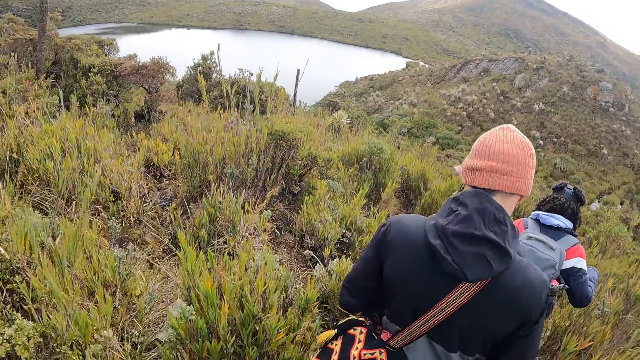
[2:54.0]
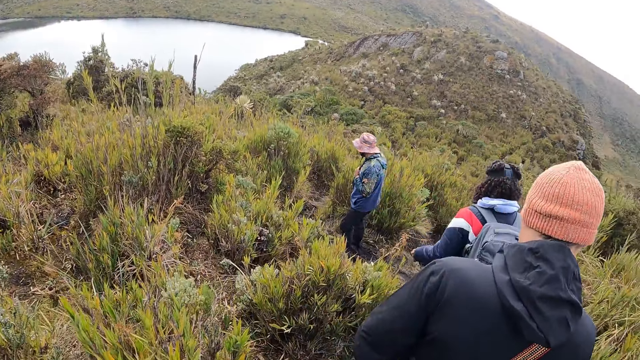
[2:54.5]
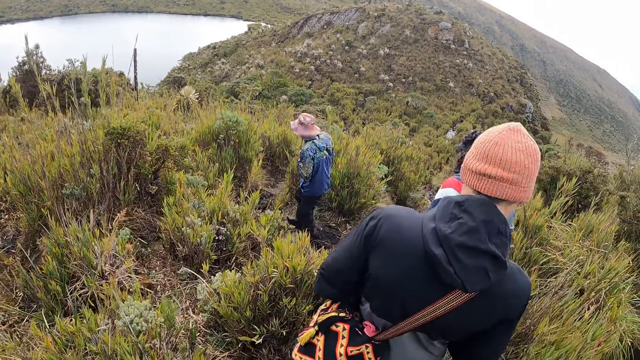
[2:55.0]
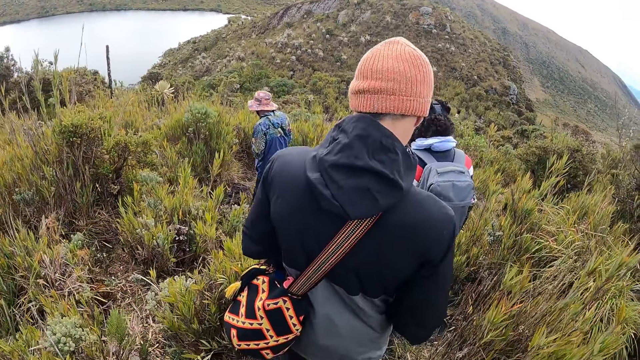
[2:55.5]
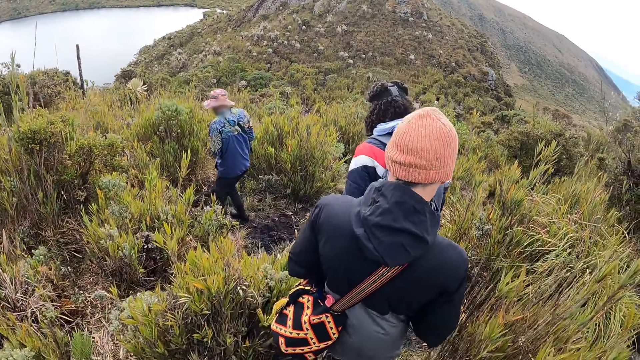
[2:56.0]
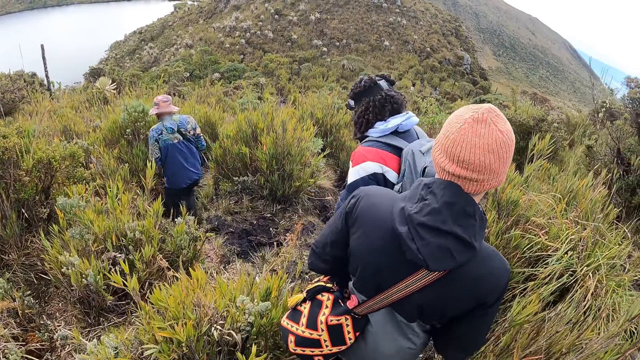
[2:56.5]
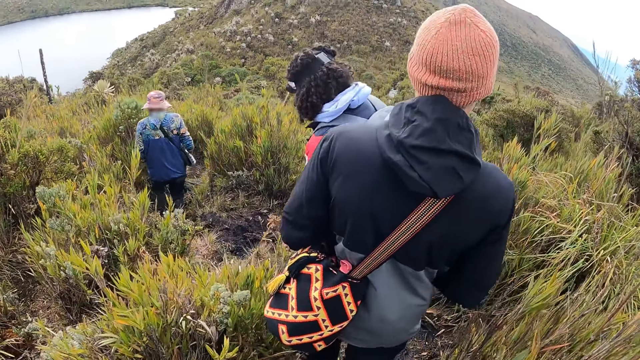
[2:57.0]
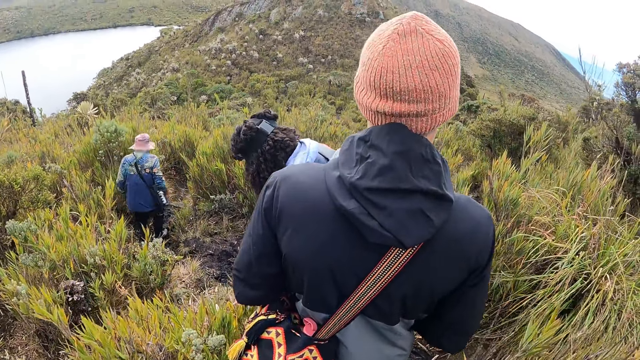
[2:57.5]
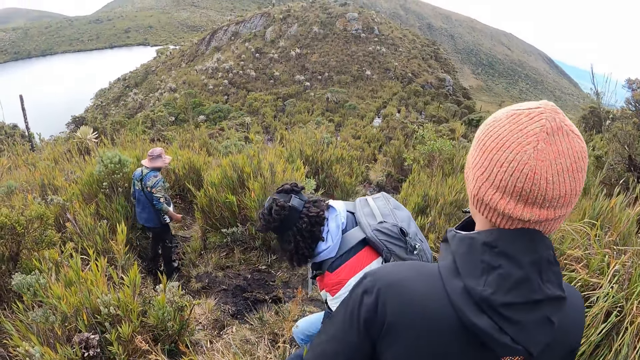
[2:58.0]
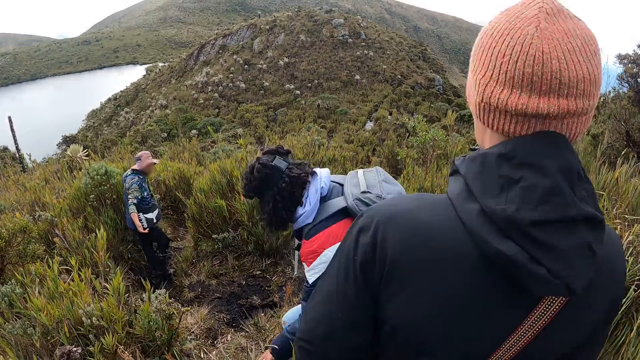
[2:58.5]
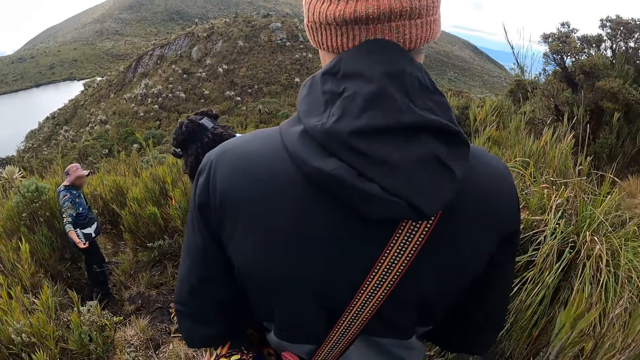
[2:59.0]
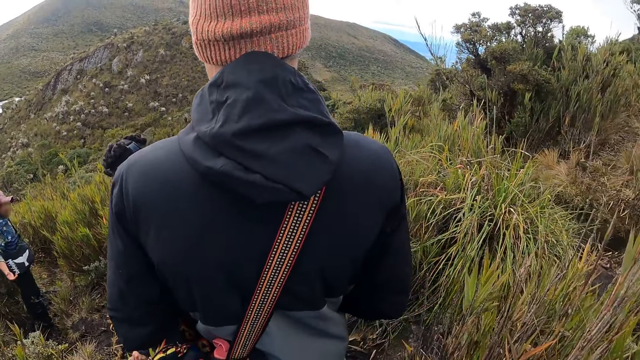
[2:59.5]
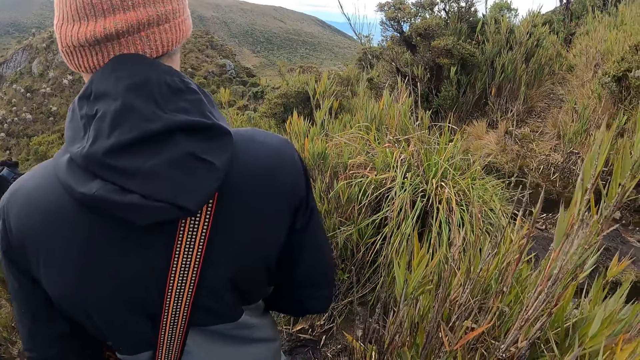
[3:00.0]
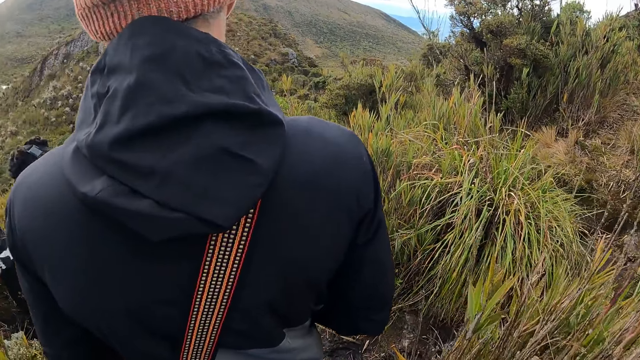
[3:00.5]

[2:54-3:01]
The man walks towards the dam.

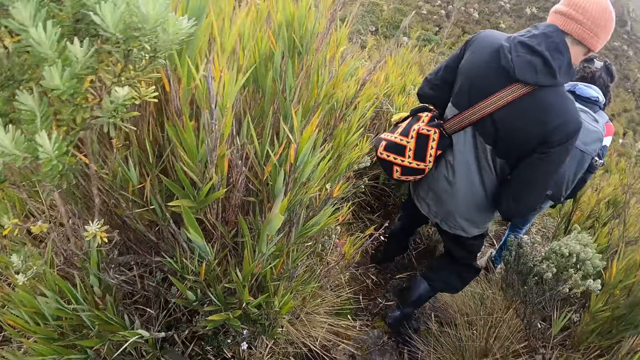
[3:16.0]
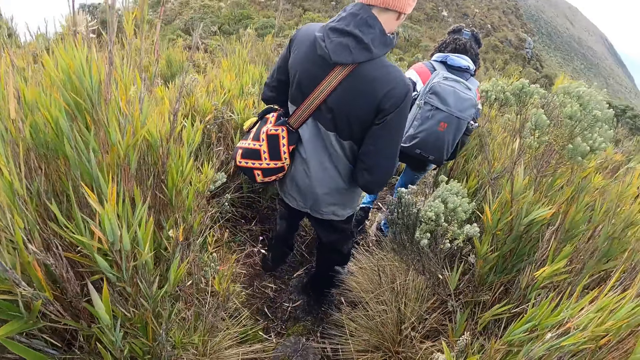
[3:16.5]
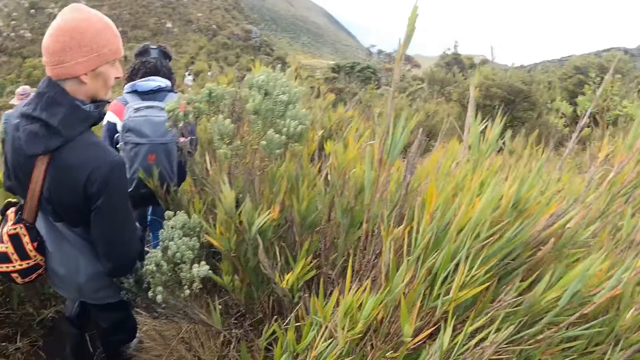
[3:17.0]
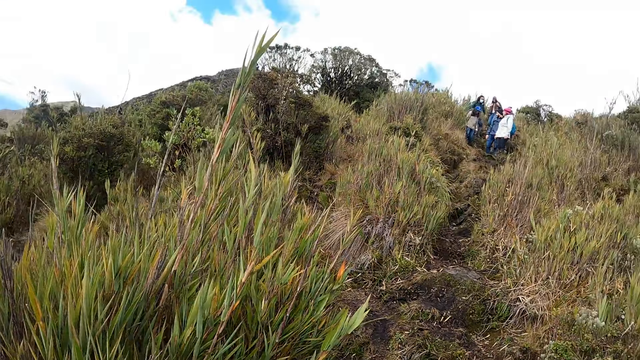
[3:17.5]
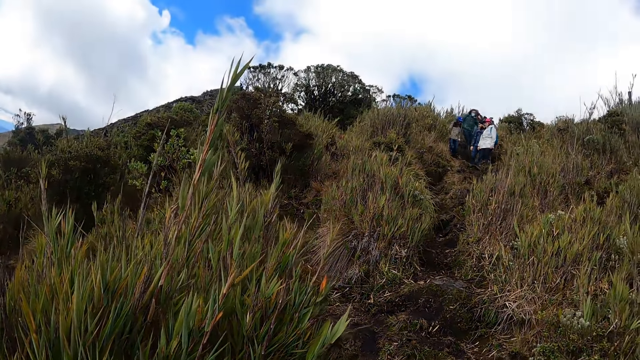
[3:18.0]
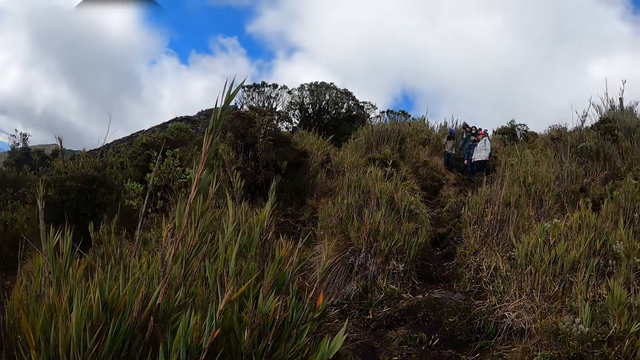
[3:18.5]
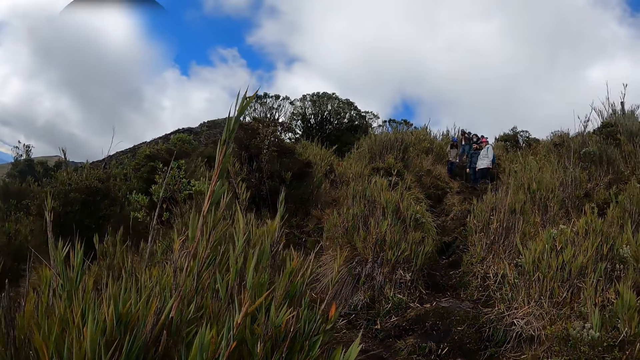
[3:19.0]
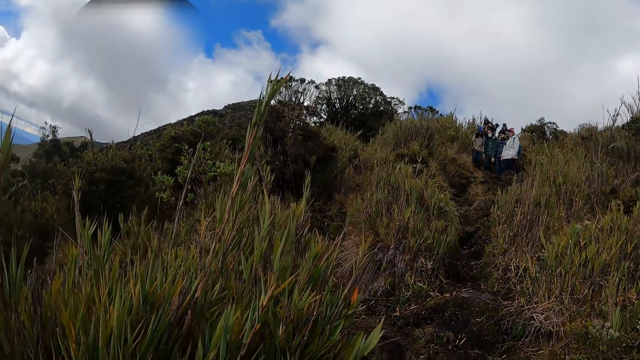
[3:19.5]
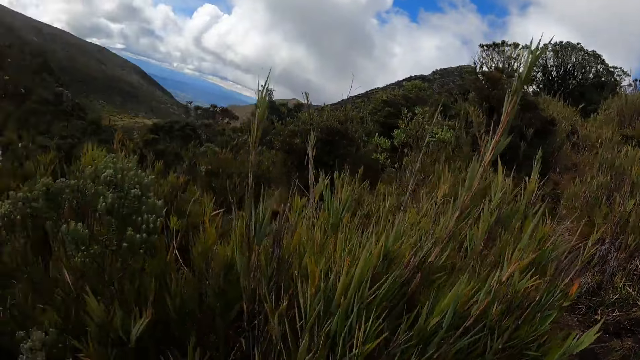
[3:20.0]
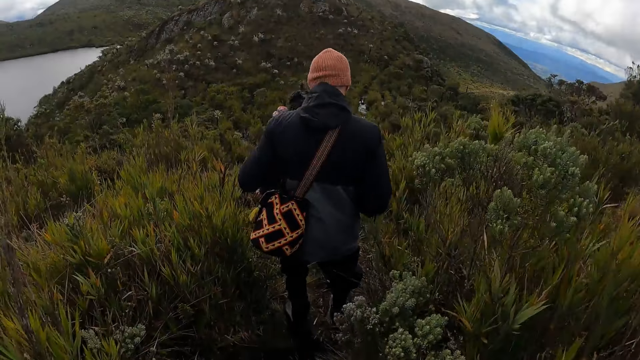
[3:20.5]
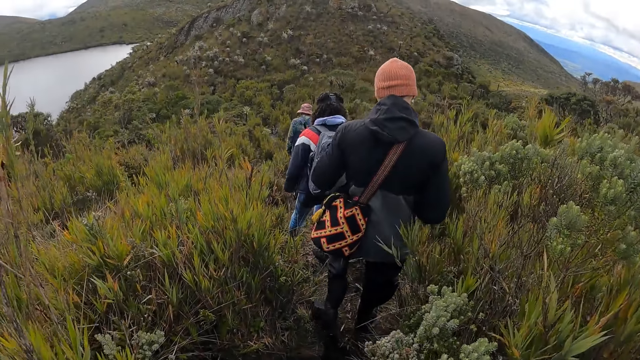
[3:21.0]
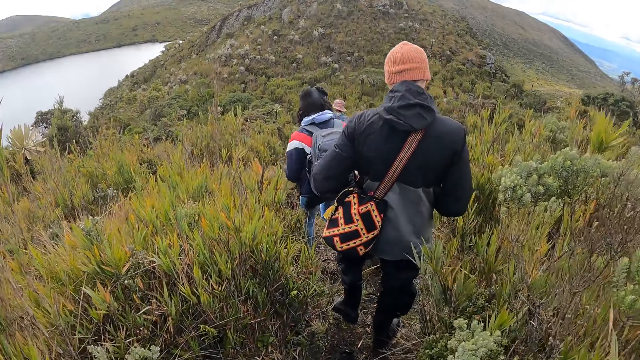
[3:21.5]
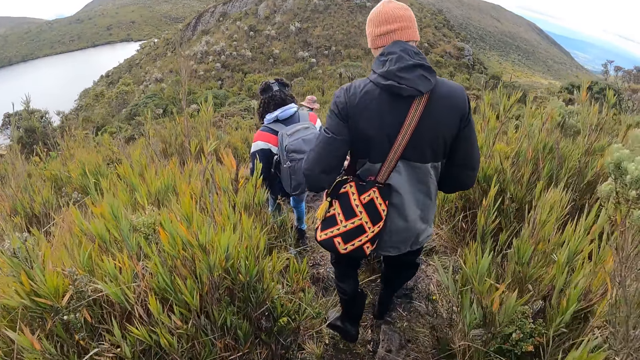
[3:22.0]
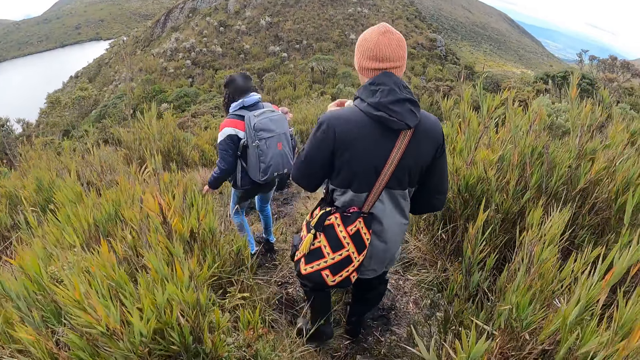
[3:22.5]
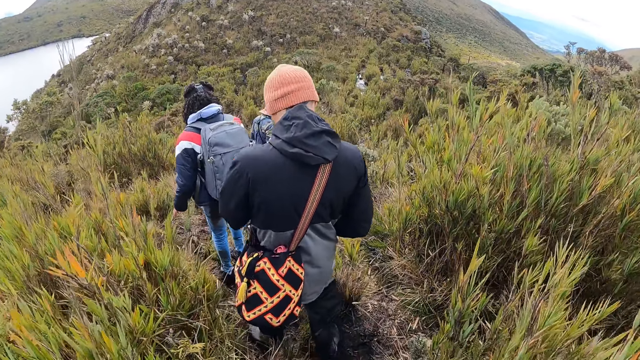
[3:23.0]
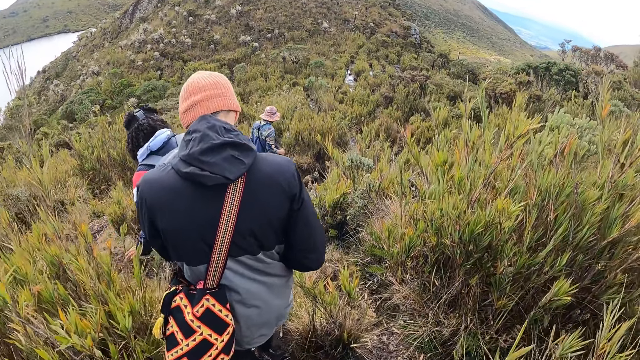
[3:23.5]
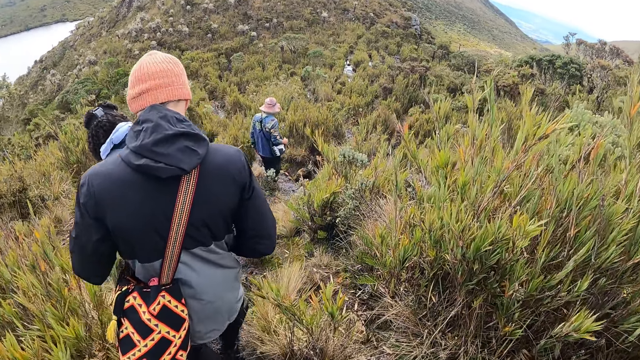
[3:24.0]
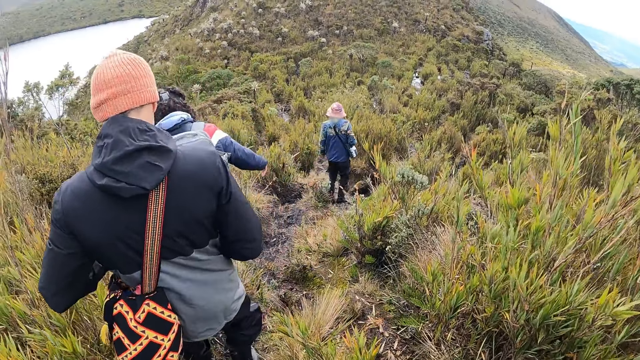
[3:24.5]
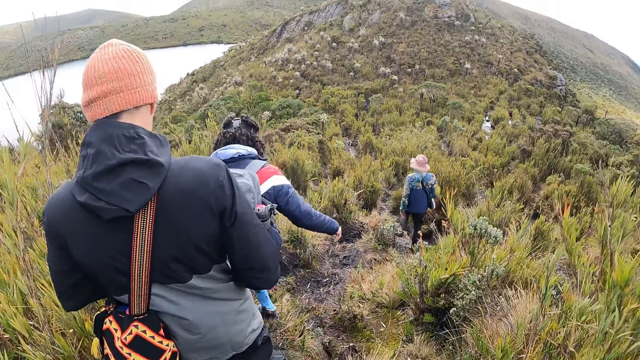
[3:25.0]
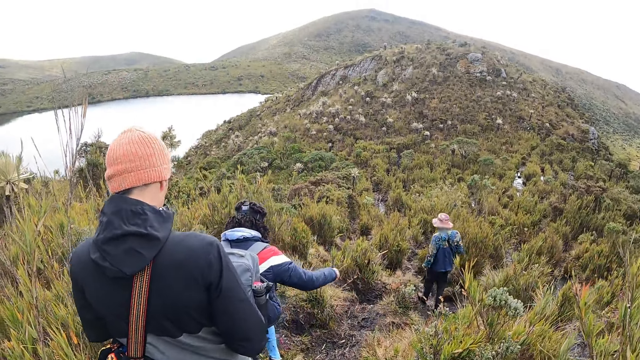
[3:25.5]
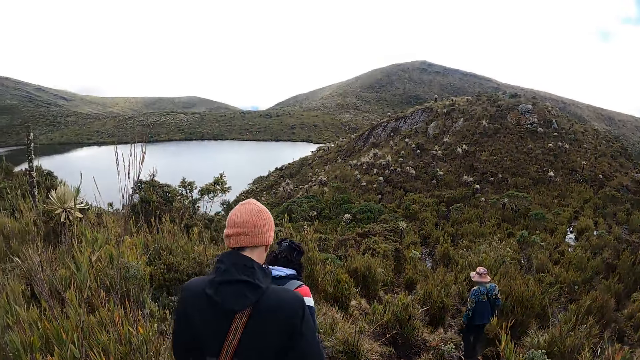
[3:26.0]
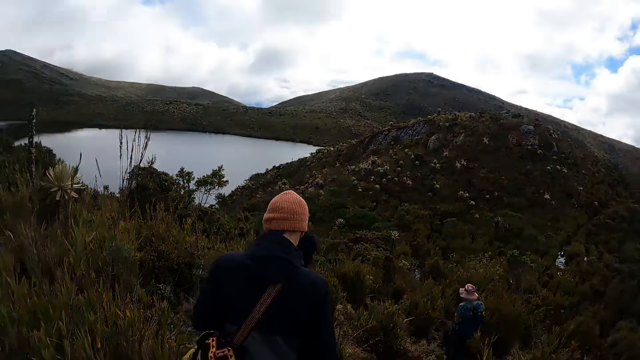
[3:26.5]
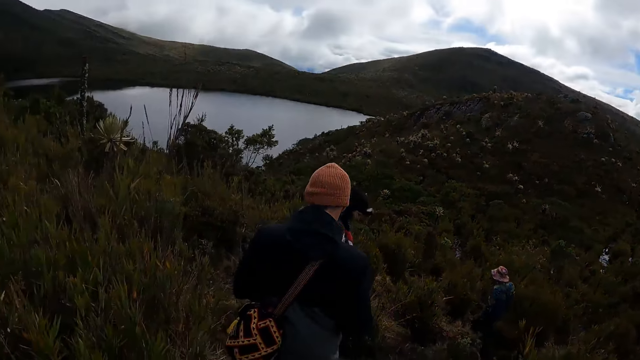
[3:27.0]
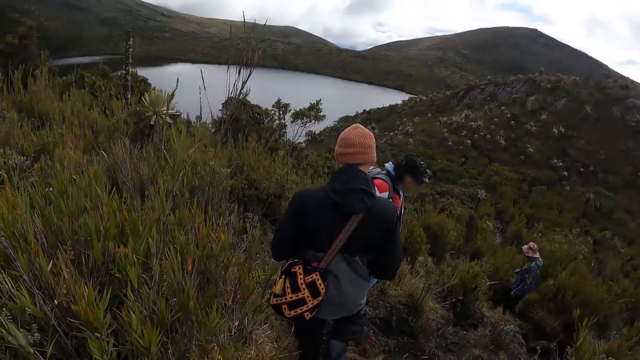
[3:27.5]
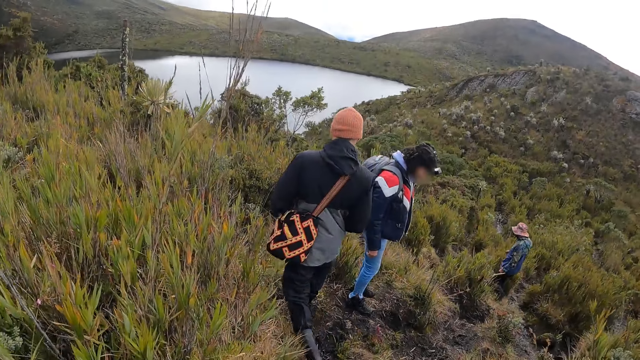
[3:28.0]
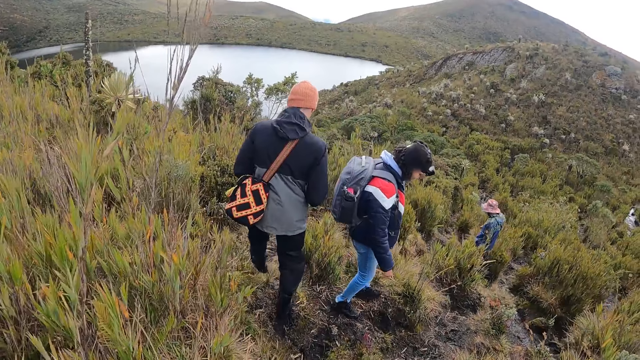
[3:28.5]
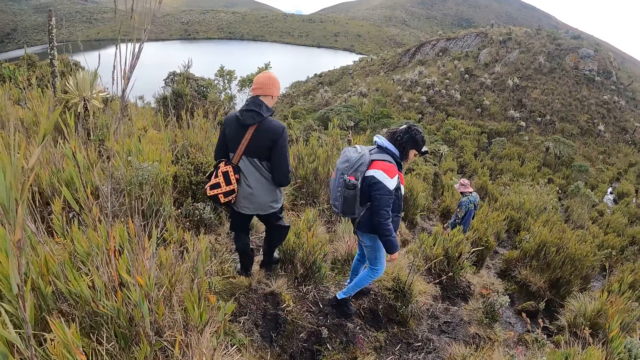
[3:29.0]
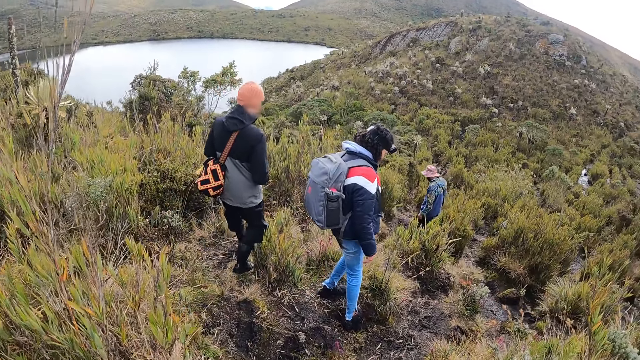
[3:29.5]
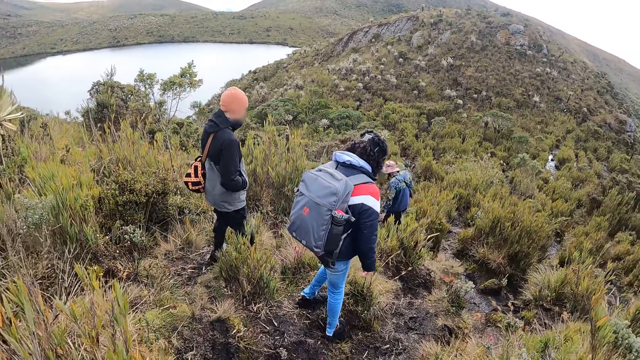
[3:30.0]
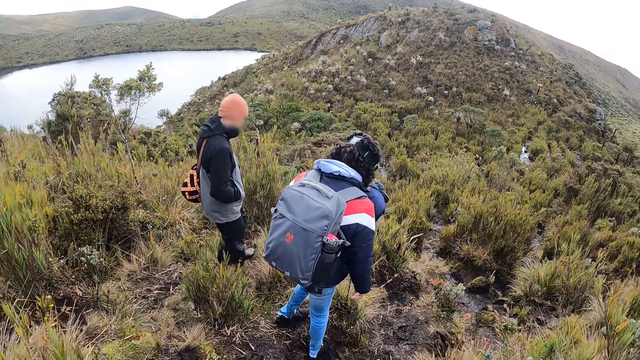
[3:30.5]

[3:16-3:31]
The camera wearer looks behind. They walk towards the dam.
